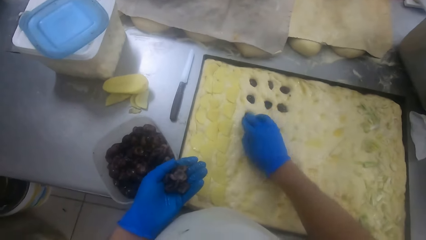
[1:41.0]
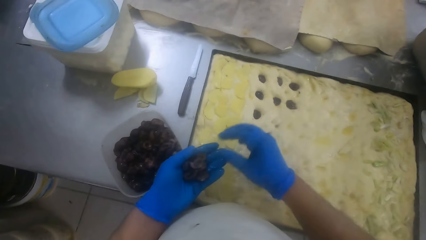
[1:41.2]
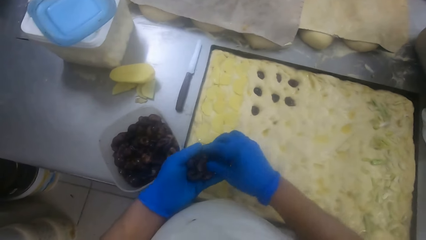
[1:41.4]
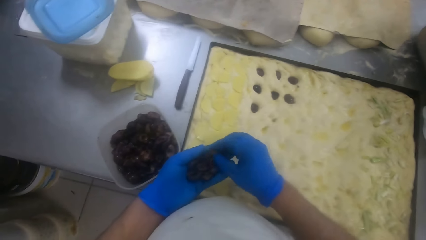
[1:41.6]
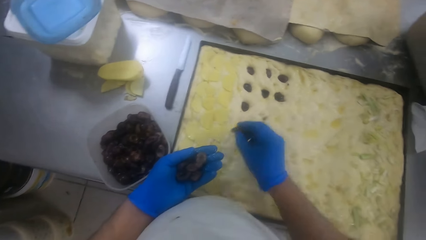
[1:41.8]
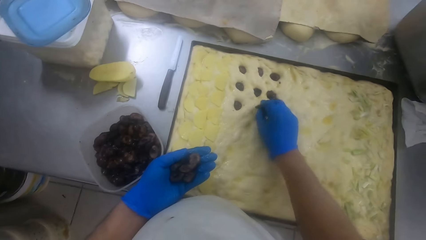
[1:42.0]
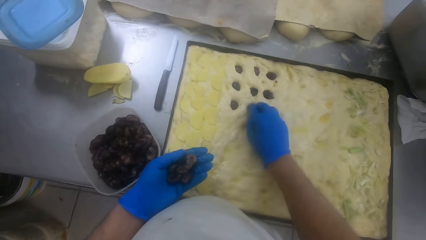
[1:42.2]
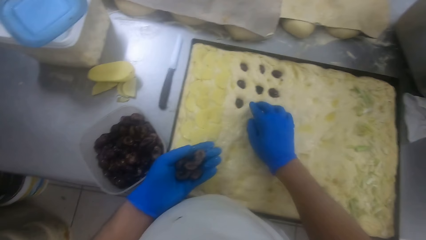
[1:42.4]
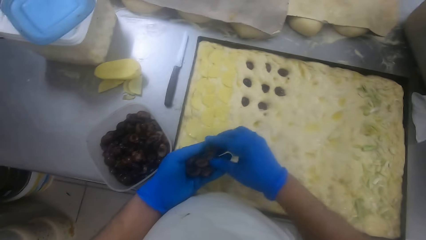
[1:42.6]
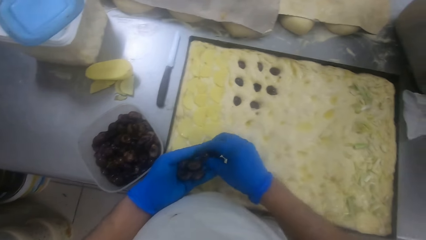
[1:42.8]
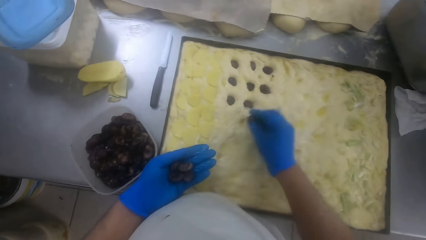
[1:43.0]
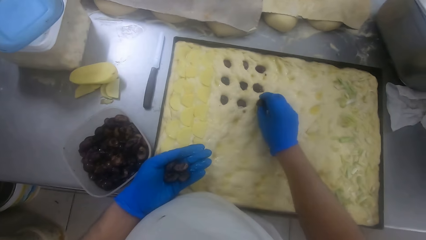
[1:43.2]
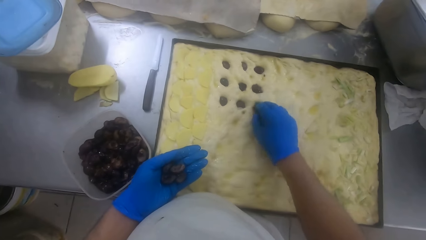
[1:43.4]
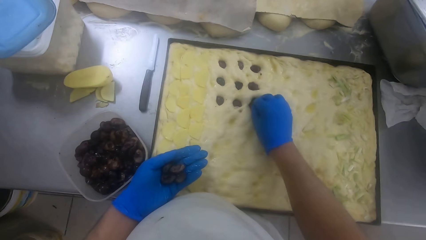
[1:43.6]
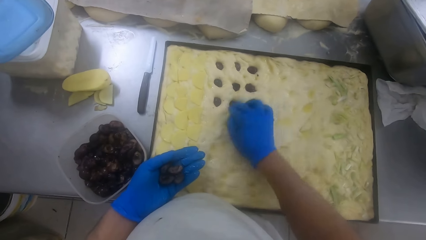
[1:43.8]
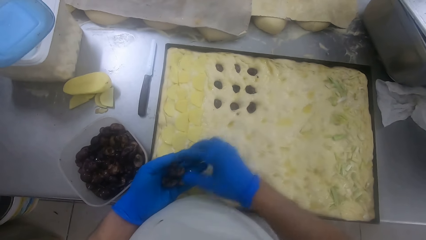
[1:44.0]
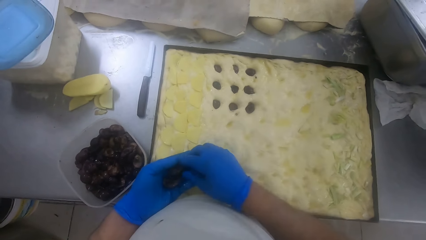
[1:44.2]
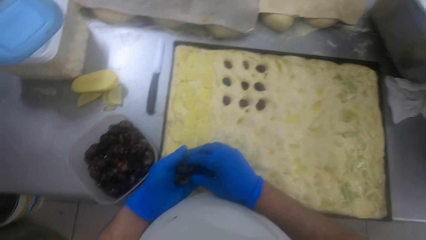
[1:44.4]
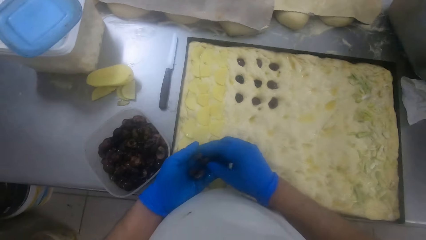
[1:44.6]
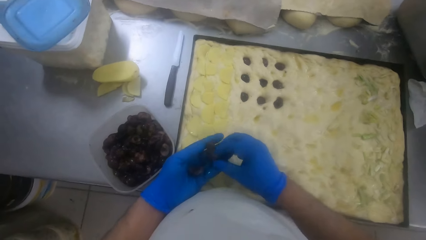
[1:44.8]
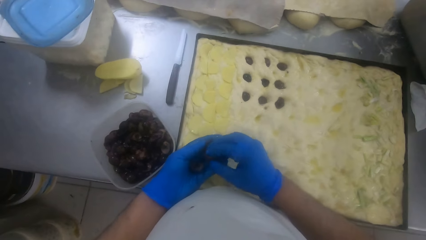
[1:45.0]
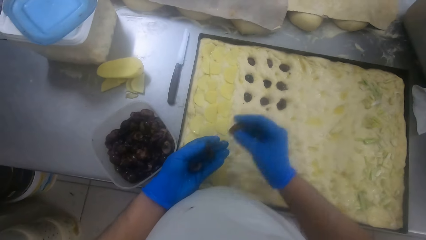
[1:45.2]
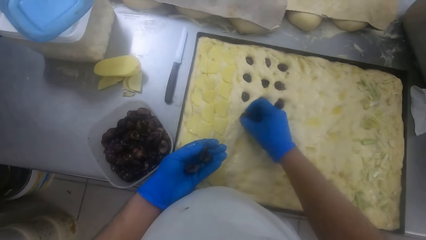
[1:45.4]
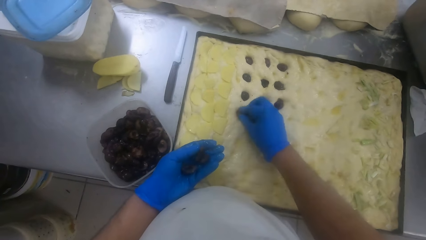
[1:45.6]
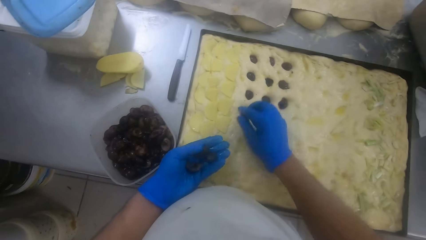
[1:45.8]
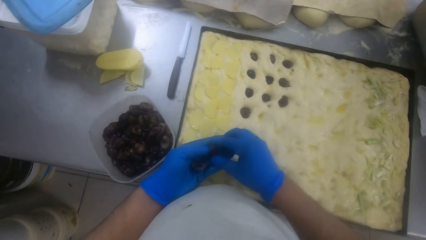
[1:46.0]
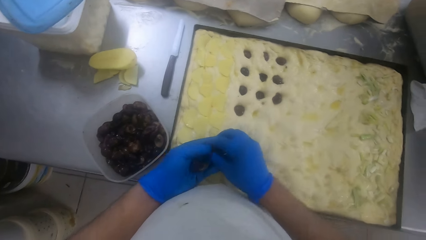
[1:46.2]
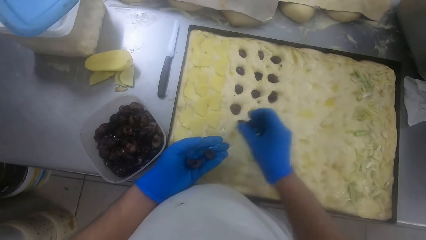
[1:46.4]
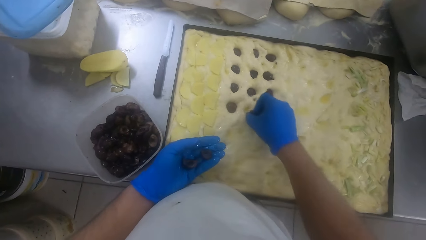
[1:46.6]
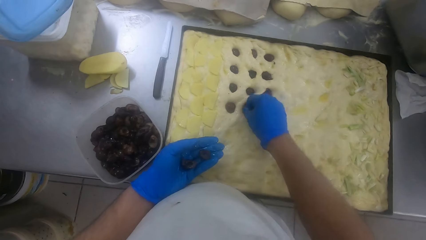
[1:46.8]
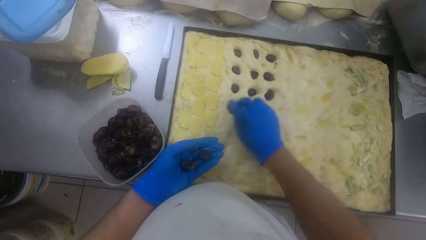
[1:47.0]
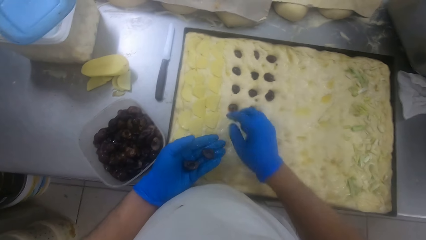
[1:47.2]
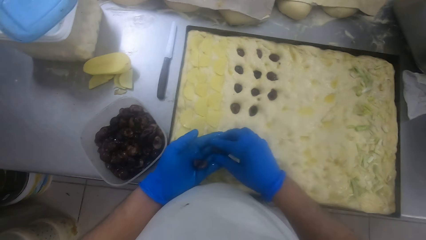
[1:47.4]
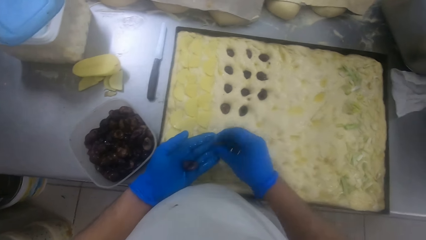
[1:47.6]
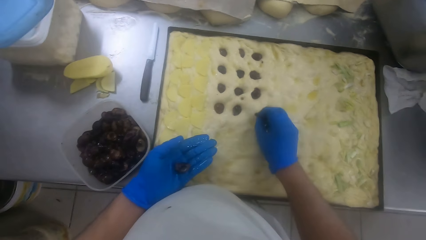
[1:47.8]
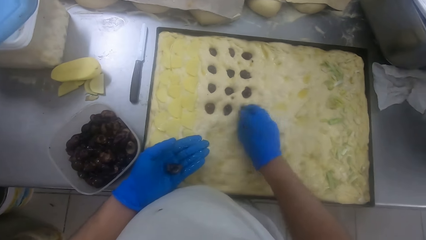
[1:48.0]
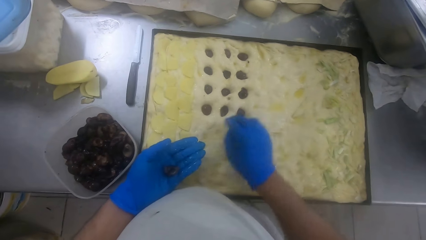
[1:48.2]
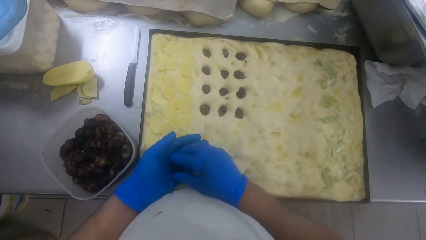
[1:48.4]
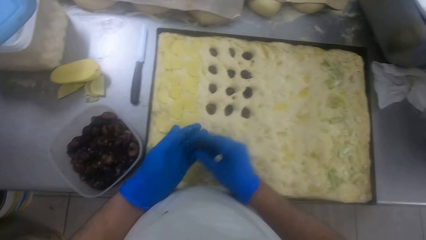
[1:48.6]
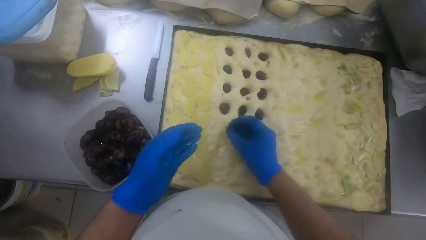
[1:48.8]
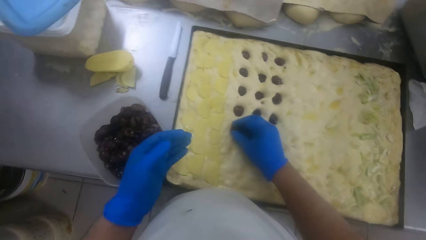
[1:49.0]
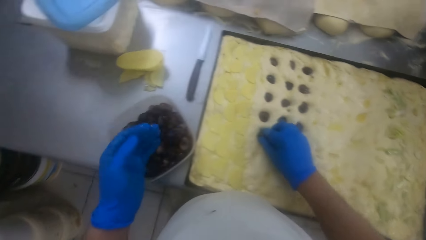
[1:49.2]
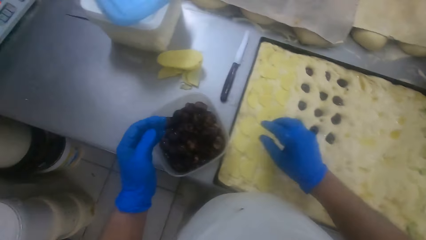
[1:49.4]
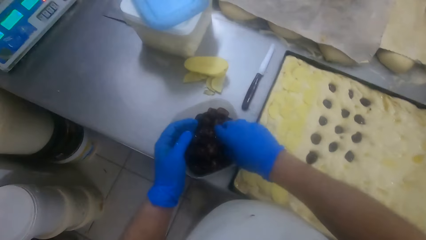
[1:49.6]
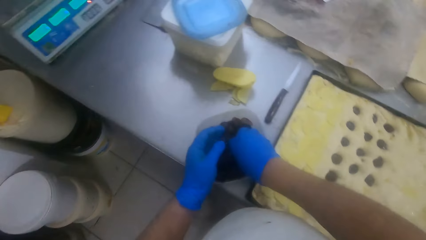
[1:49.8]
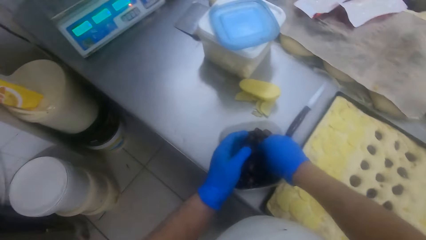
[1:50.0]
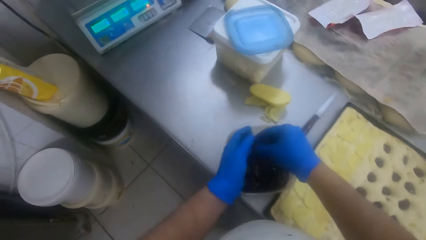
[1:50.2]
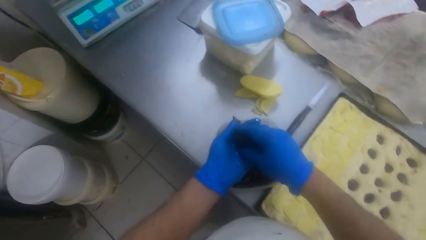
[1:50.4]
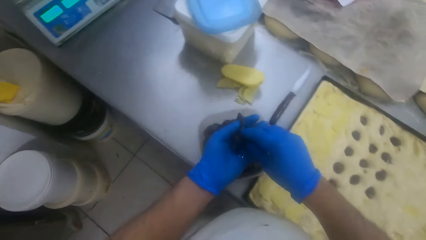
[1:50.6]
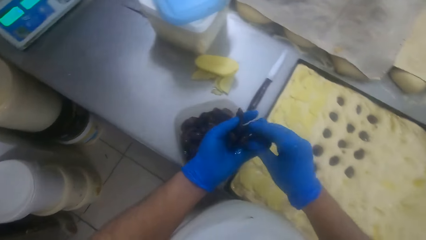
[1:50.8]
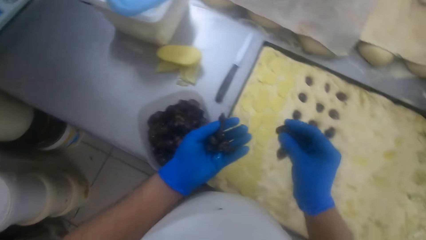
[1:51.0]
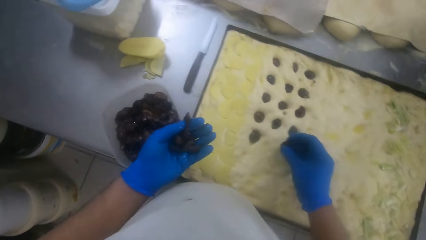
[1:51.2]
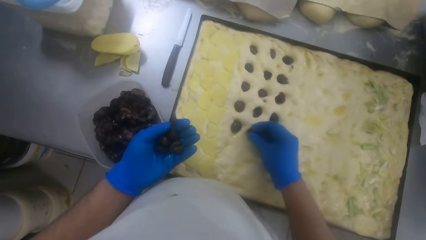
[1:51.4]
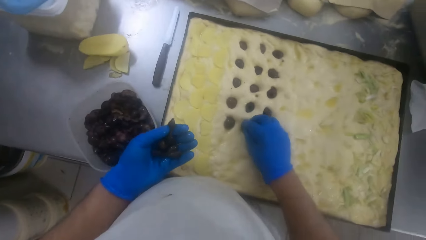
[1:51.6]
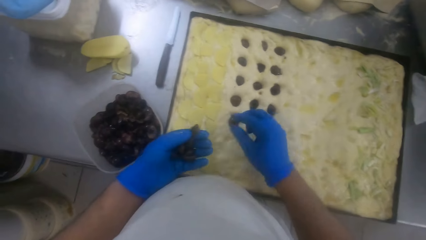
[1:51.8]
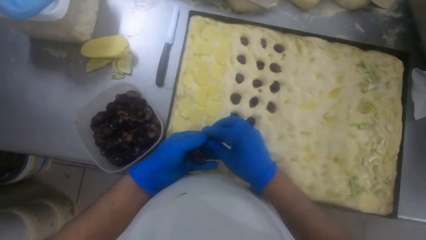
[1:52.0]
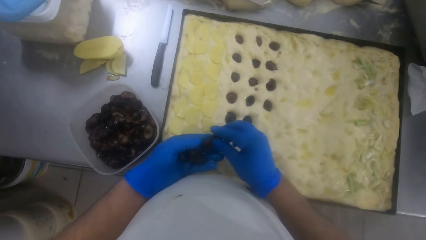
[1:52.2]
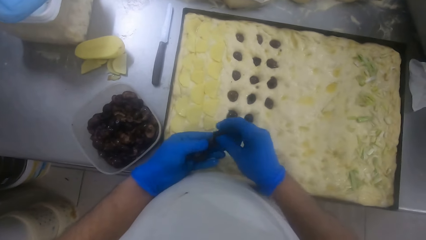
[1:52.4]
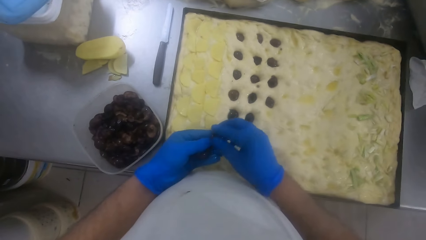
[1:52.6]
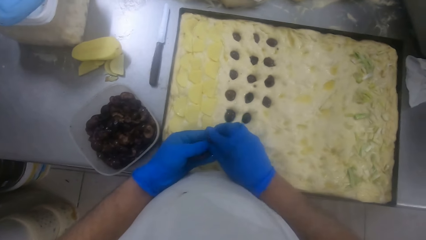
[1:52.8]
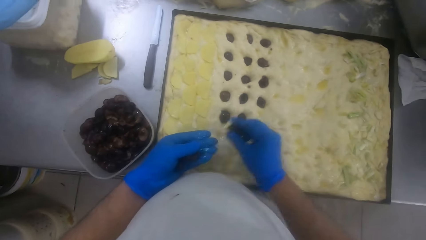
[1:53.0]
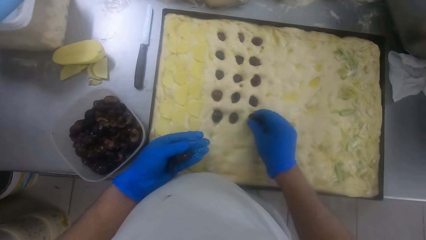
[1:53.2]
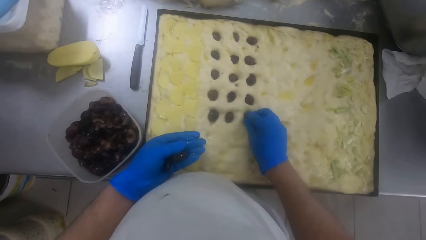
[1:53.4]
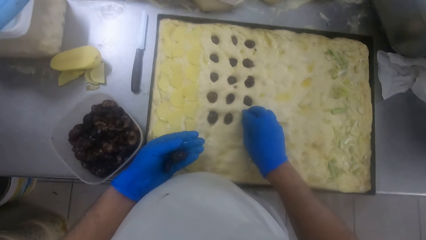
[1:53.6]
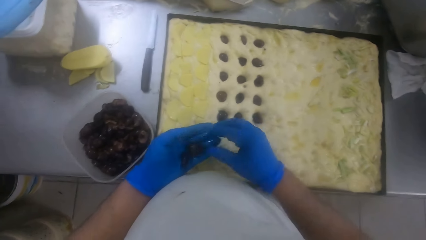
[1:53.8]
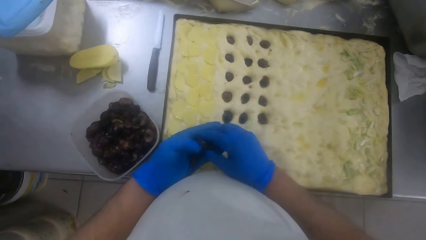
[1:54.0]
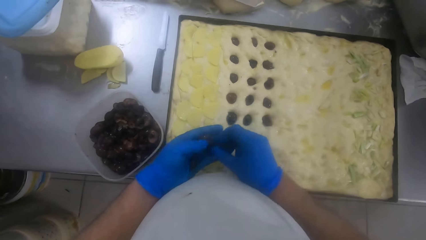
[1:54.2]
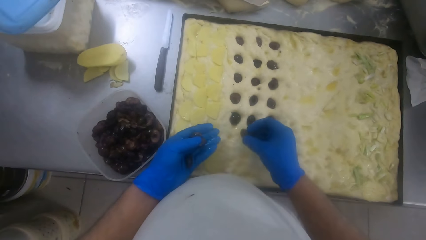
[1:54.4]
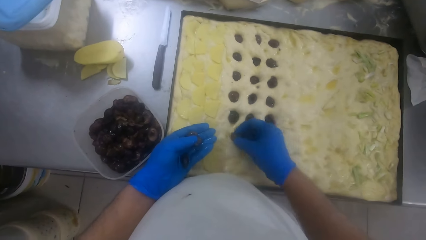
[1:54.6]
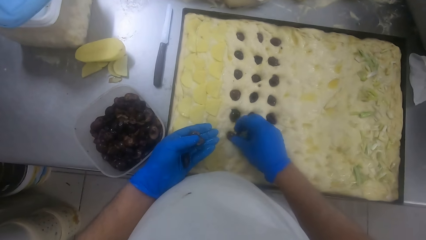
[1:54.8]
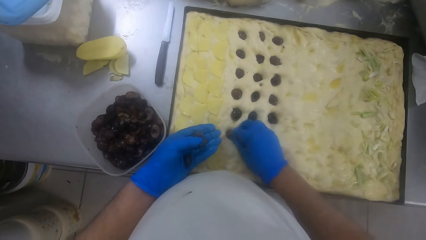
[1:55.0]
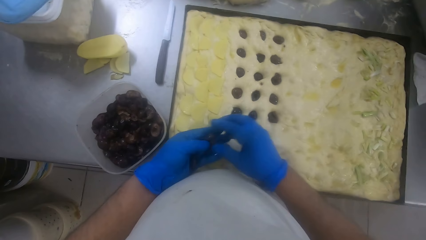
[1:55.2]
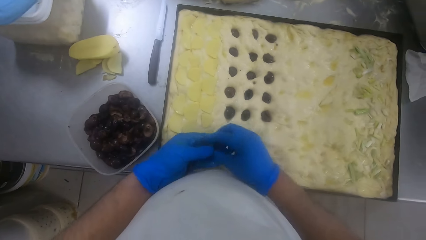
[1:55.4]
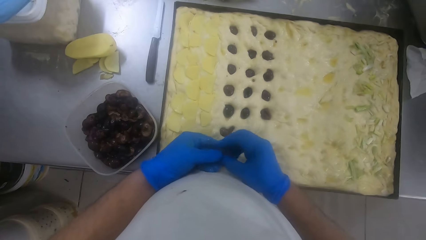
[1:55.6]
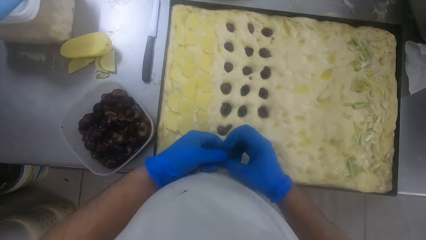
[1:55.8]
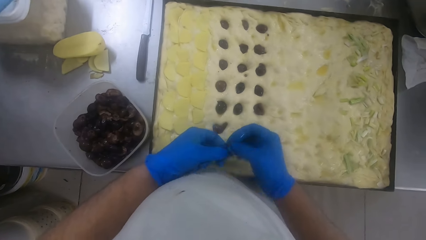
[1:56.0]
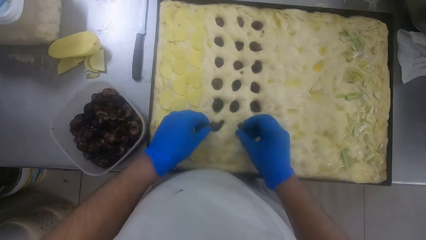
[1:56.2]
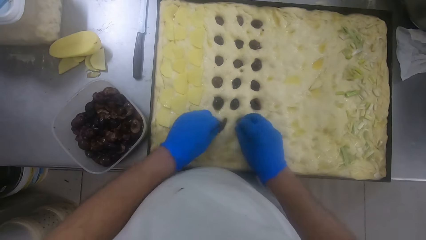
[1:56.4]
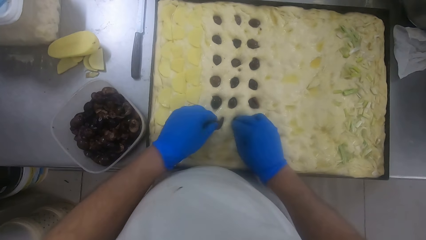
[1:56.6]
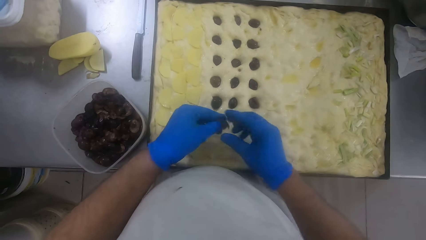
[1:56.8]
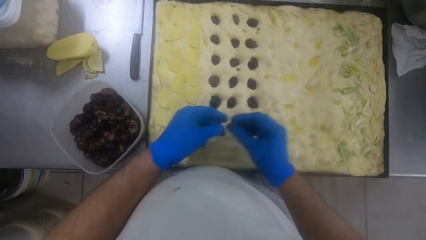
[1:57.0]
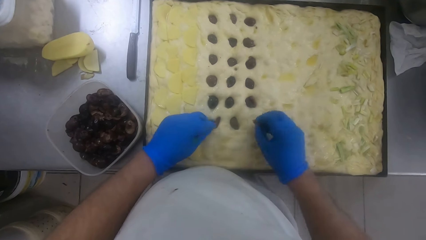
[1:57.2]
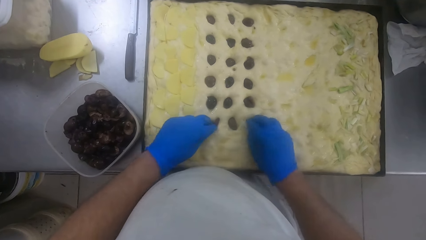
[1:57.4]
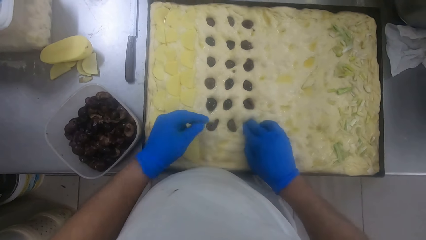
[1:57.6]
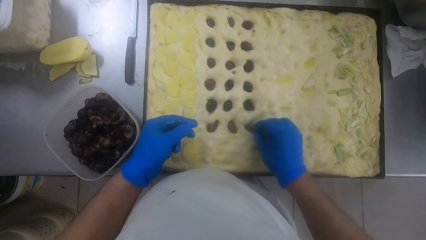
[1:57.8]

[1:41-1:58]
The camera wearer picks out some dried fruit from the plastic container with his right hand. He passes some dried fruits to his left hand. He drops the dried fruits on the dough on the pan.
